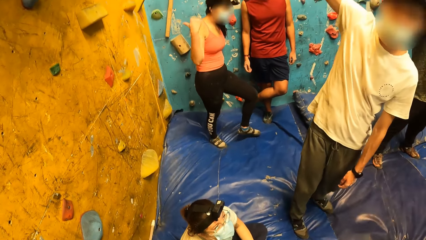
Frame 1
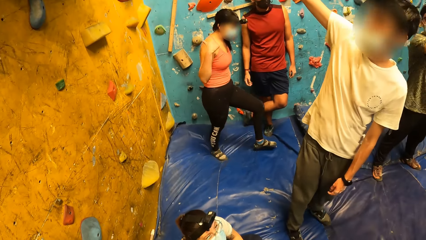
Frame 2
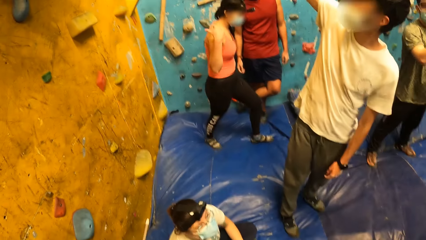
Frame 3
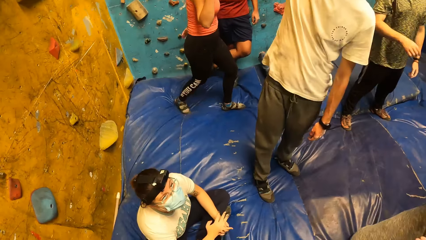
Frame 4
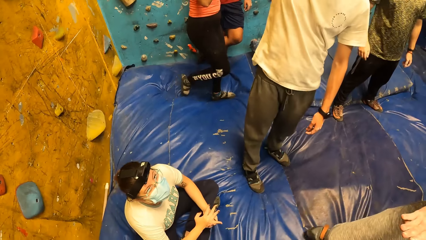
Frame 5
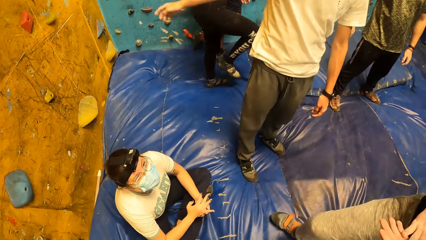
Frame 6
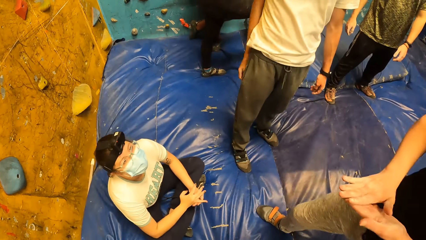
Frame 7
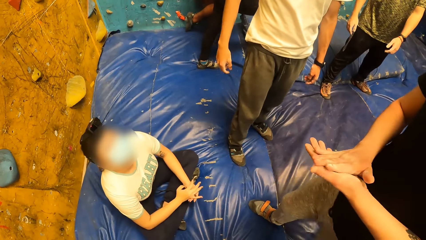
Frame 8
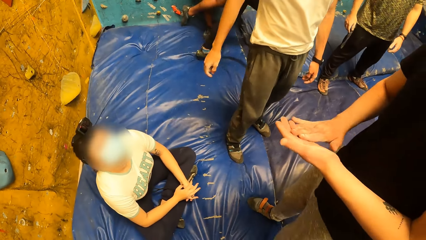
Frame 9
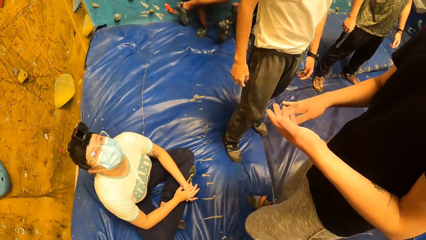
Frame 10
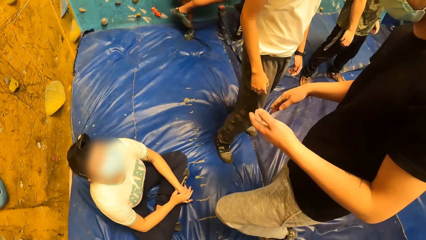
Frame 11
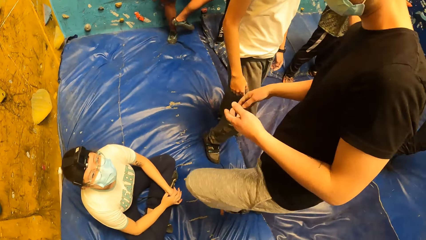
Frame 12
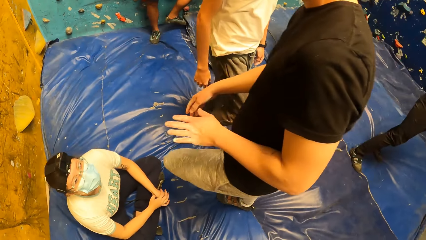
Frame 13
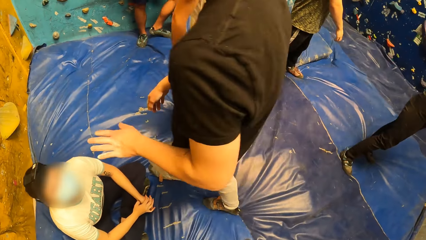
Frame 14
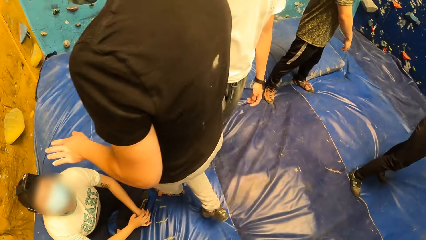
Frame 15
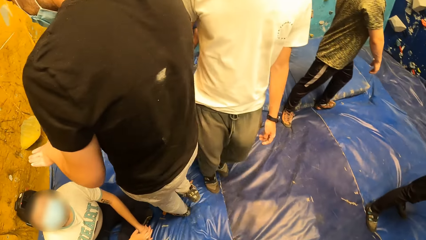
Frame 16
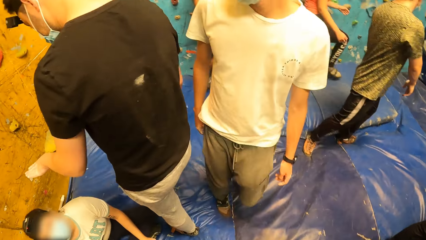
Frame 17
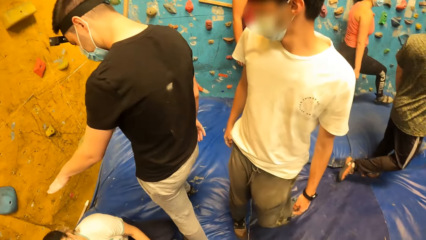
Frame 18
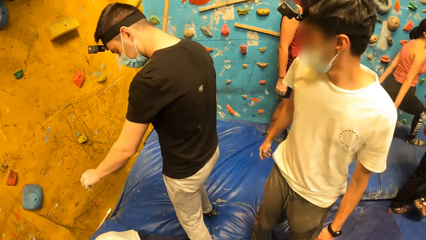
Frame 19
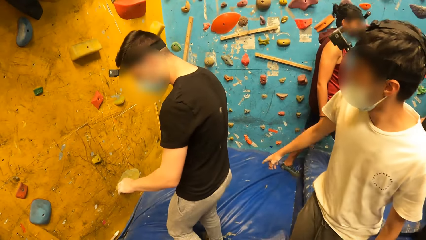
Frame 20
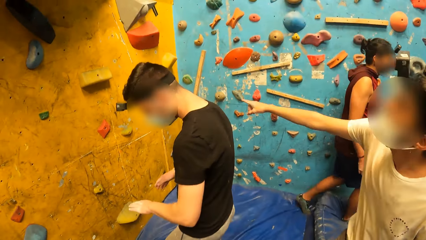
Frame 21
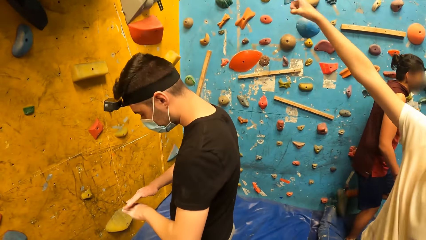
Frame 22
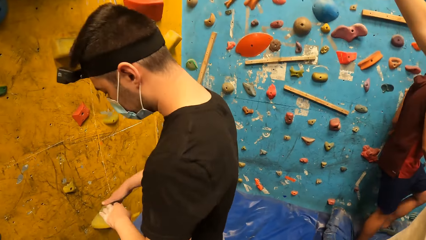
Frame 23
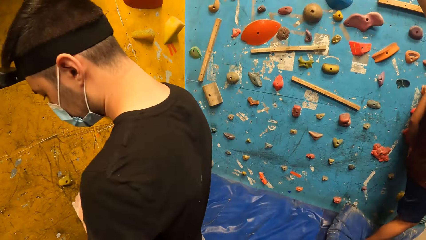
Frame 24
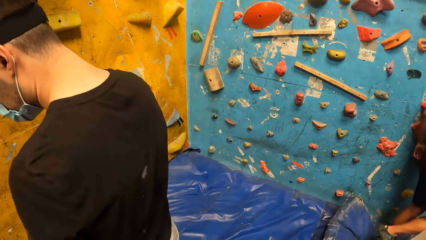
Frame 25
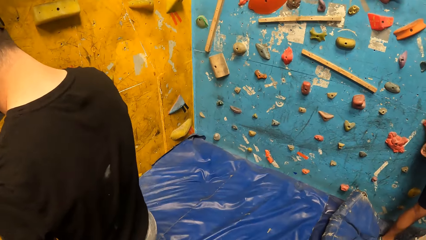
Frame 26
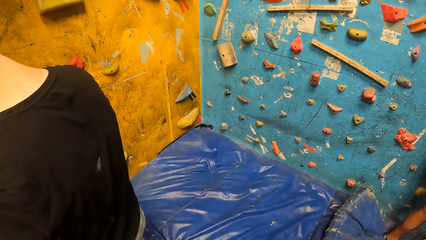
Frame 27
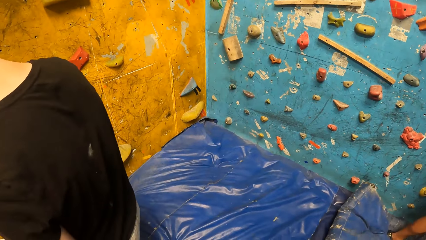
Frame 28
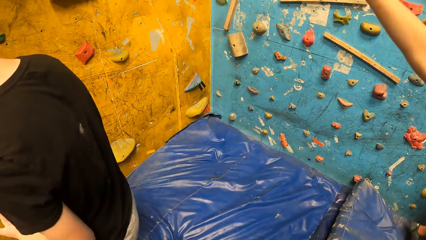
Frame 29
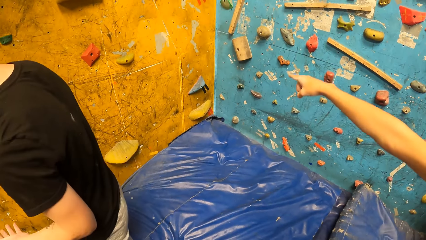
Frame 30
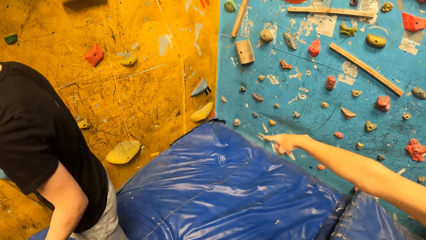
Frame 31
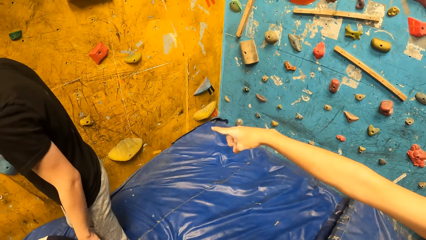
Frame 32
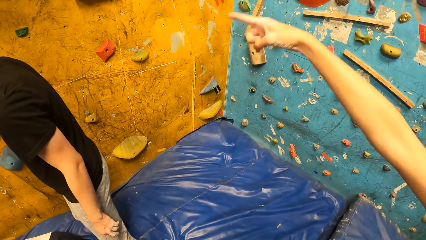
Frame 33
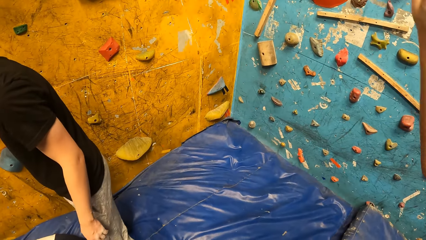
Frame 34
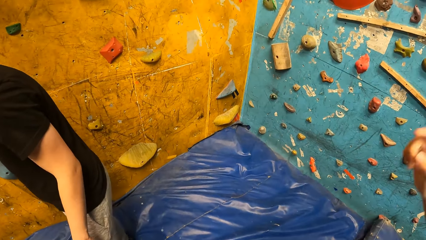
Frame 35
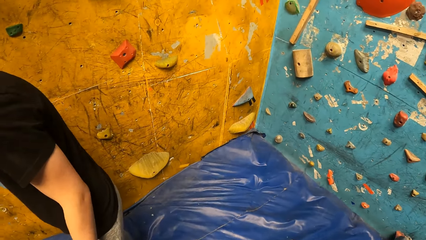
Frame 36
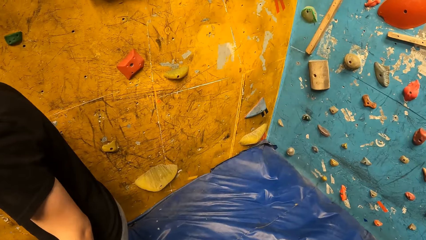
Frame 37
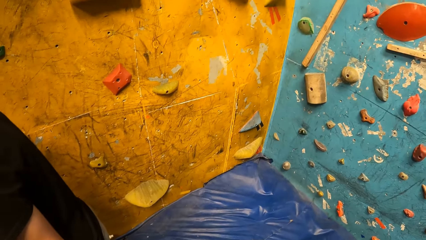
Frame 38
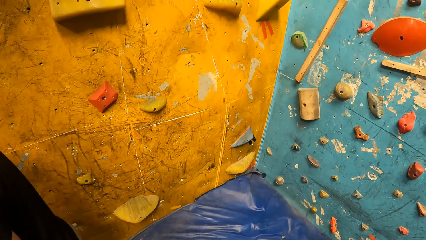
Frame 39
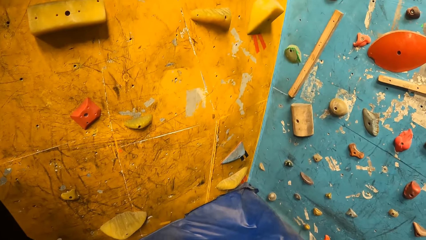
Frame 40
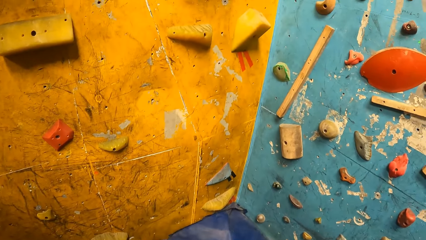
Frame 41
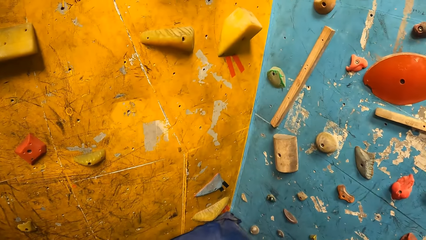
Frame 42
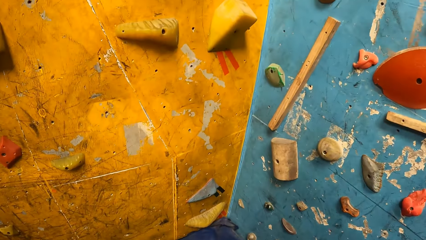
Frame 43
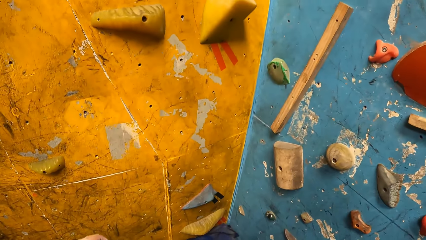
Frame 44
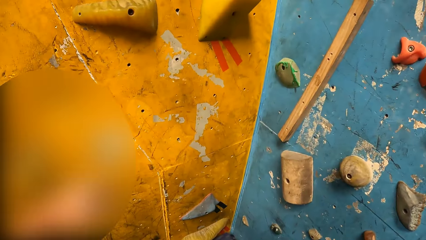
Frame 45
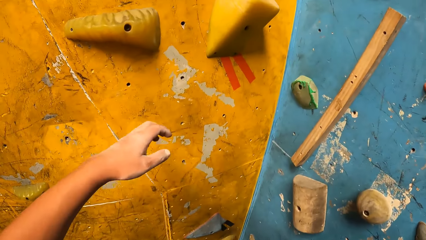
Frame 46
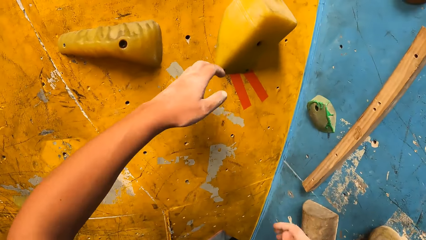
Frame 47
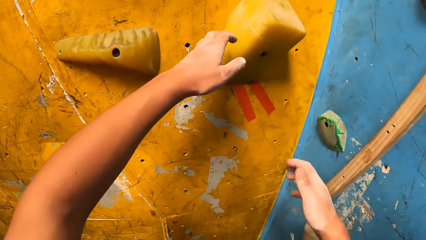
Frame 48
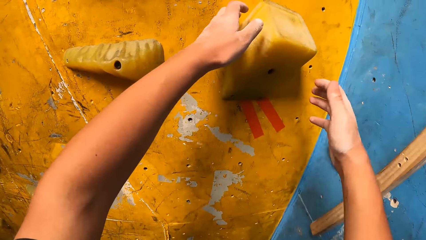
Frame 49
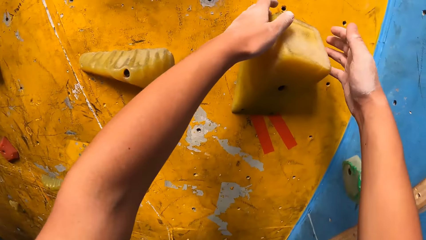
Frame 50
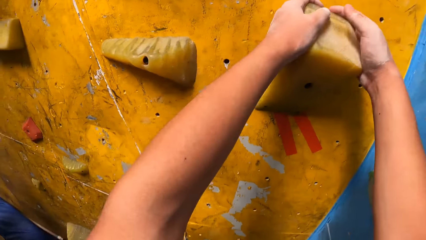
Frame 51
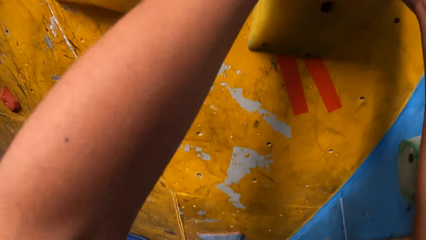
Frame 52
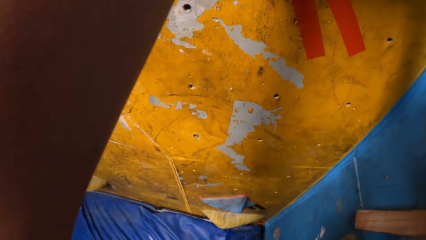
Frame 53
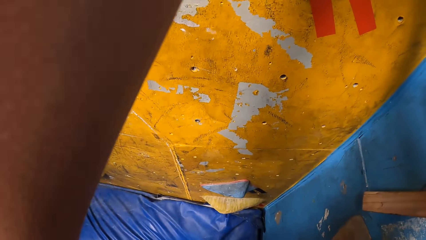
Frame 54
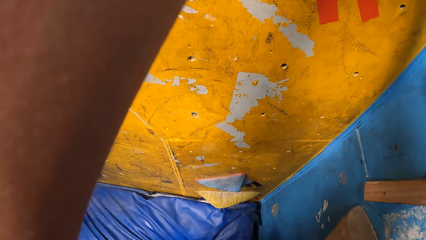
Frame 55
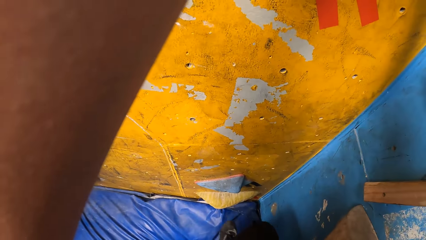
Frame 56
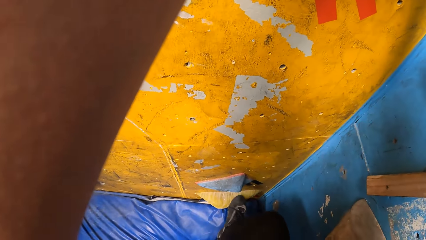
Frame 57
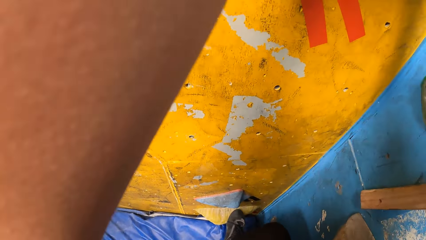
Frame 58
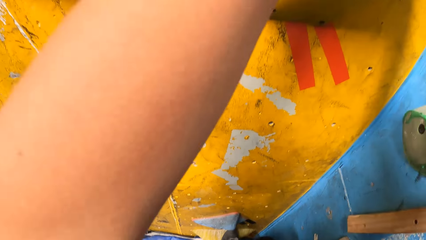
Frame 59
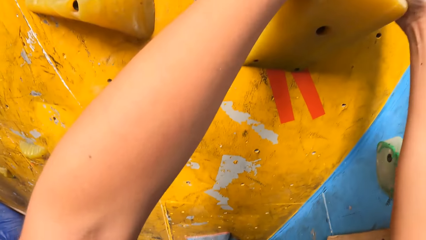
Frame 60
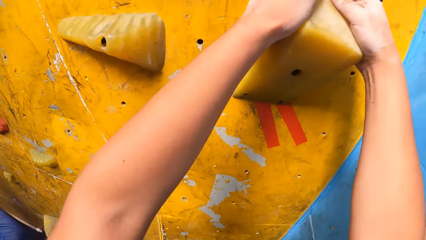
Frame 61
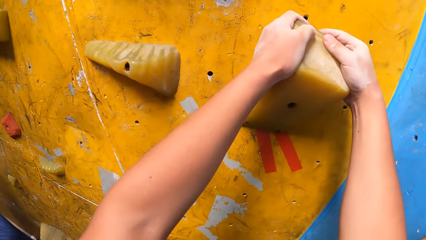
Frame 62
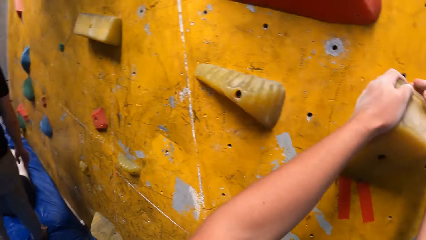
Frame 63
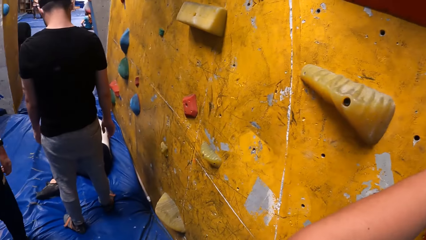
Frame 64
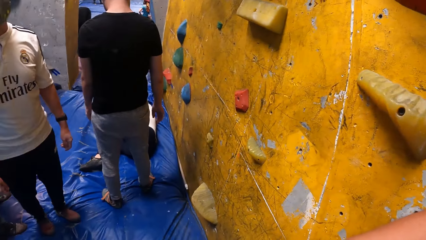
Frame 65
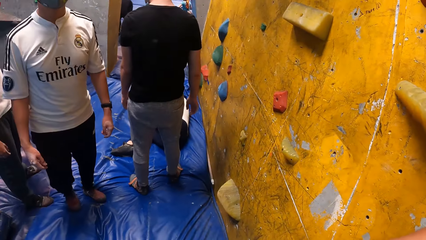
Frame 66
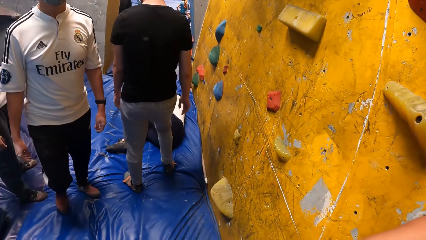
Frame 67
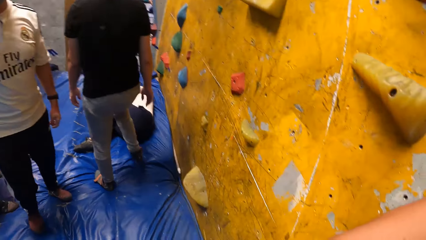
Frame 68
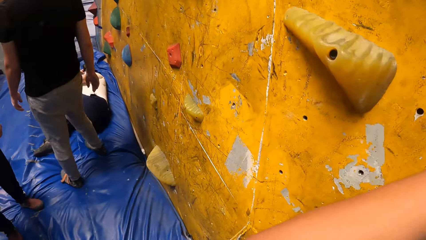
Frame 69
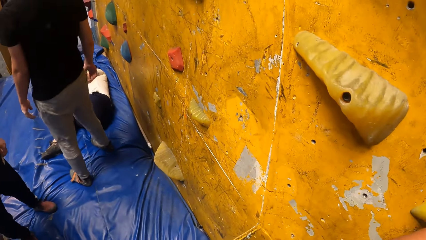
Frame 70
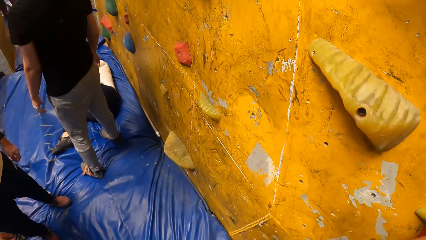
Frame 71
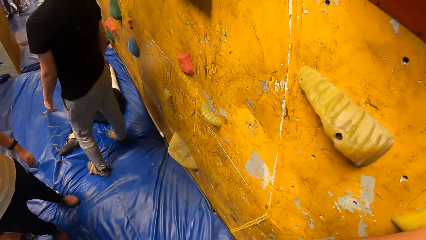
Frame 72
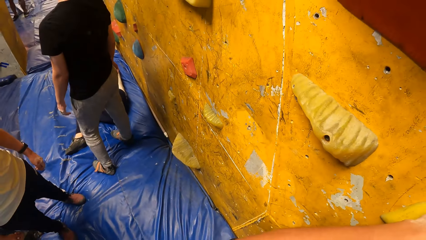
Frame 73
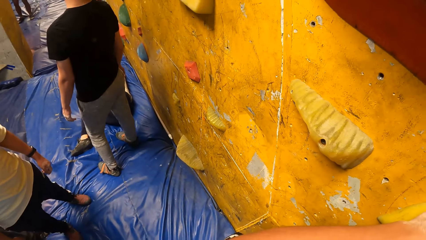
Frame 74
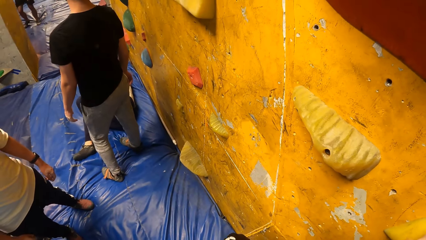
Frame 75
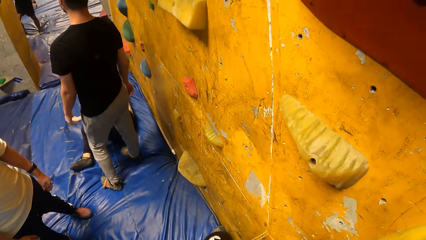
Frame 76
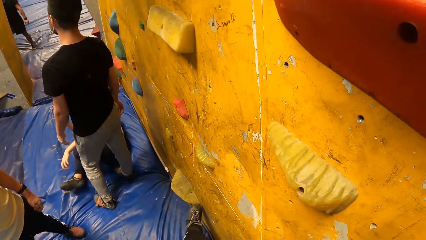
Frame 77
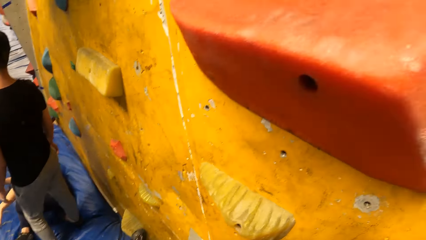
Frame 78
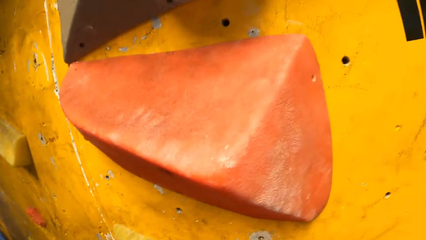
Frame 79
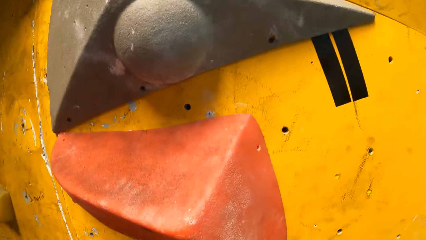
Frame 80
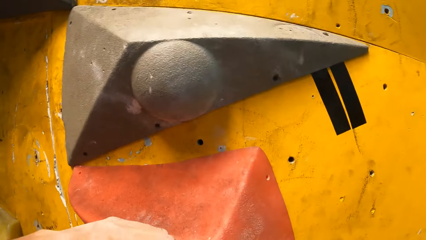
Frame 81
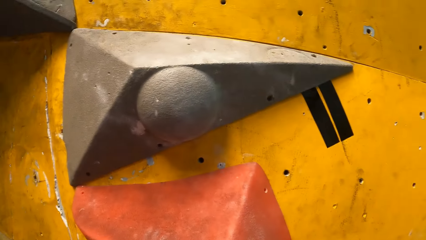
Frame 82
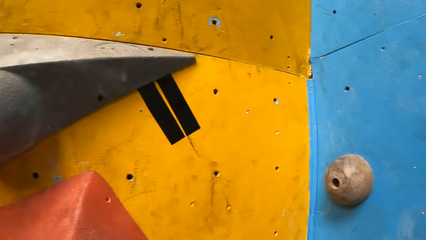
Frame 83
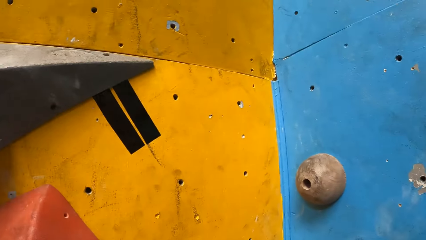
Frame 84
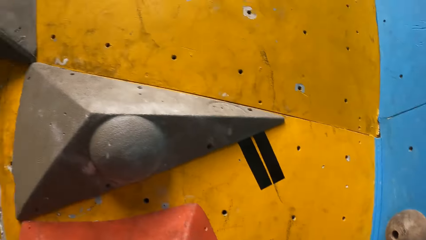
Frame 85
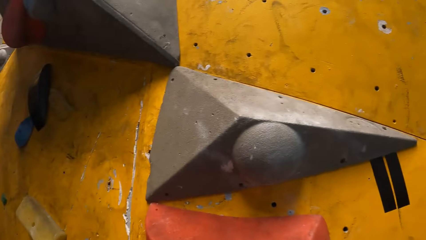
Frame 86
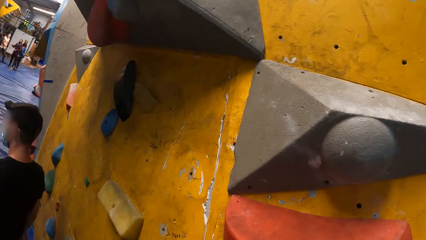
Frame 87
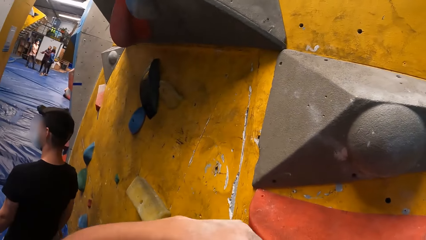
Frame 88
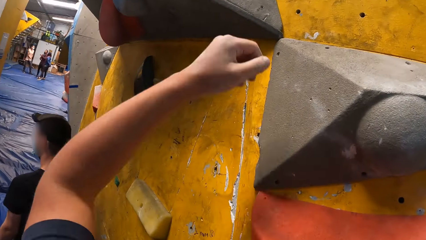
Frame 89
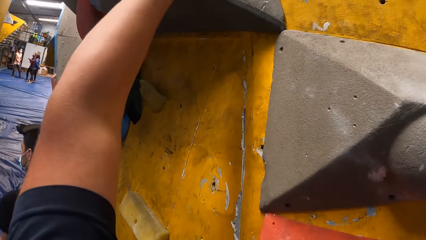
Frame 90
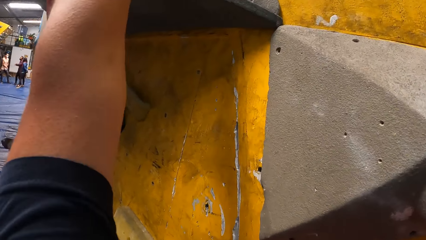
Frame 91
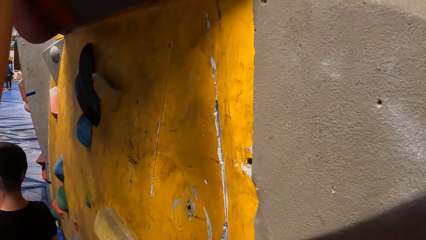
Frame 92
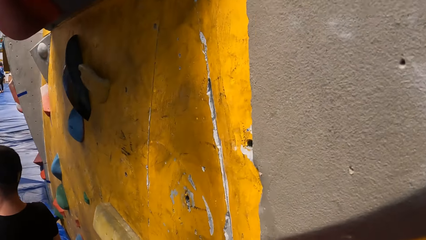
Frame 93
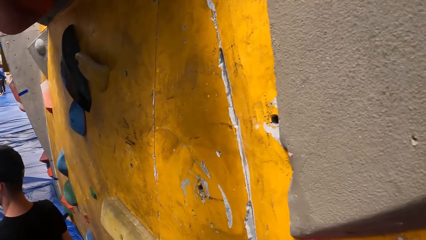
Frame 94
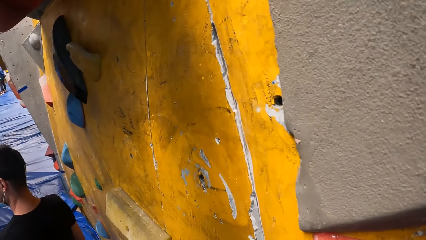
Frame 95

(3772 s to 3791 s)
The camera wearer looks around the room. A man points at the wall. The camera wearer looks around the room. They hold a hand hold with both hands. They climb the wall with both hands. They talk to another man. They climb the wall.
